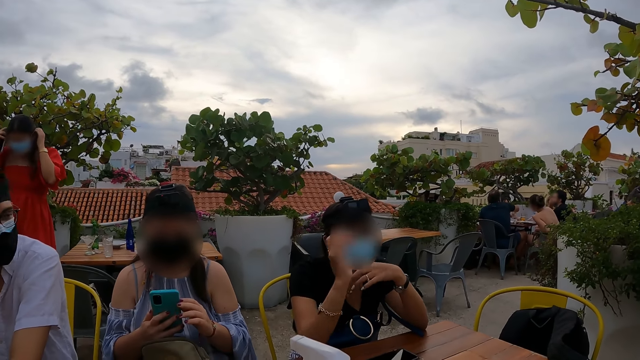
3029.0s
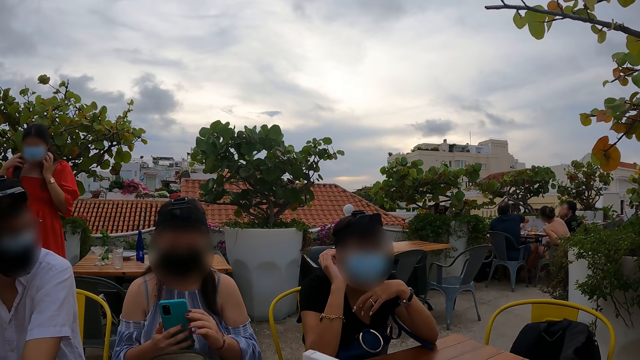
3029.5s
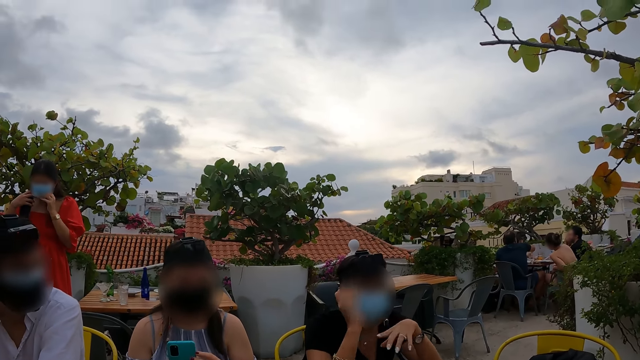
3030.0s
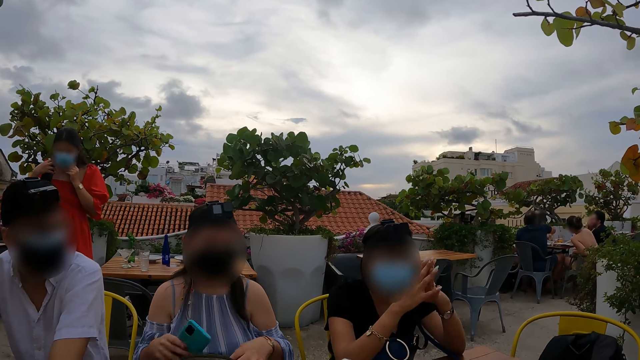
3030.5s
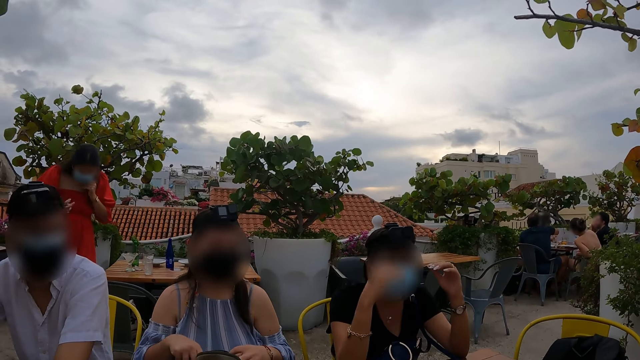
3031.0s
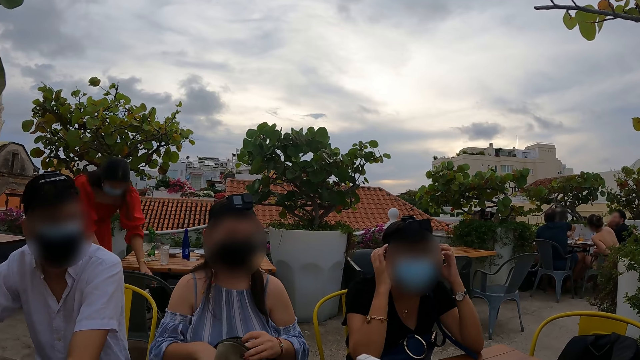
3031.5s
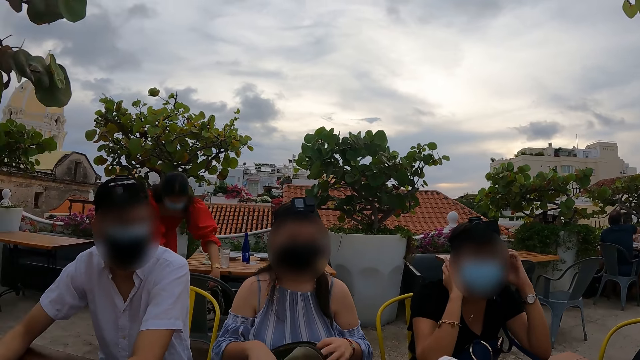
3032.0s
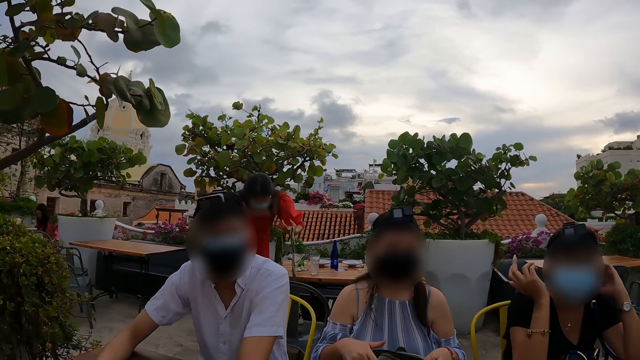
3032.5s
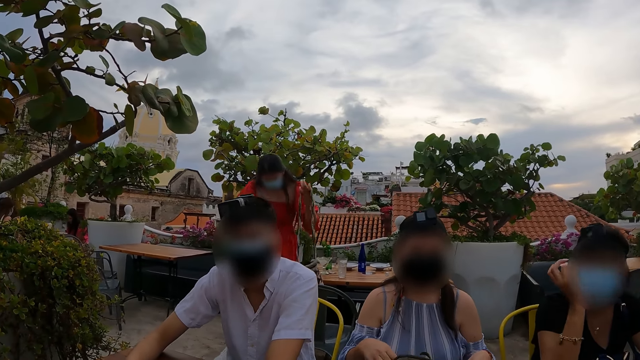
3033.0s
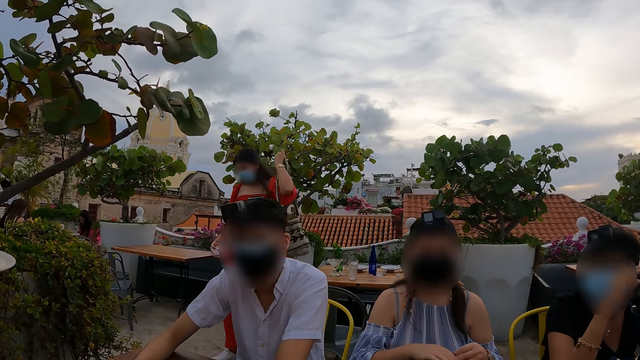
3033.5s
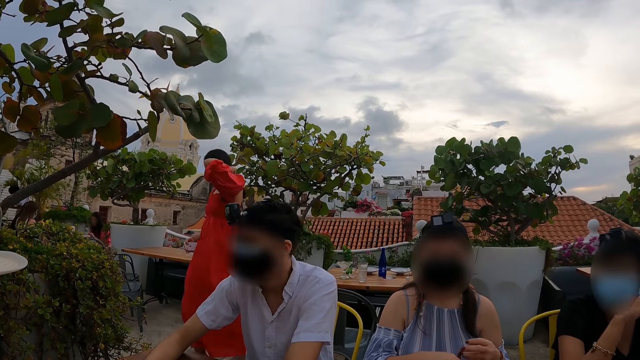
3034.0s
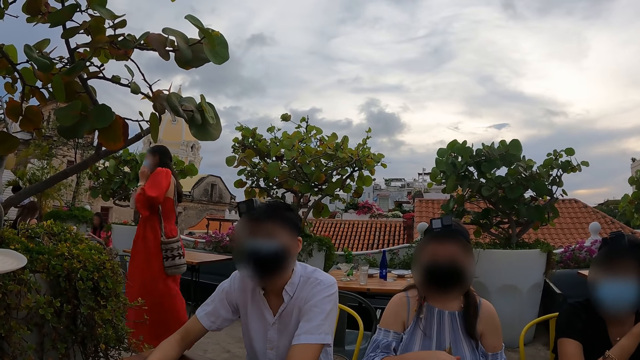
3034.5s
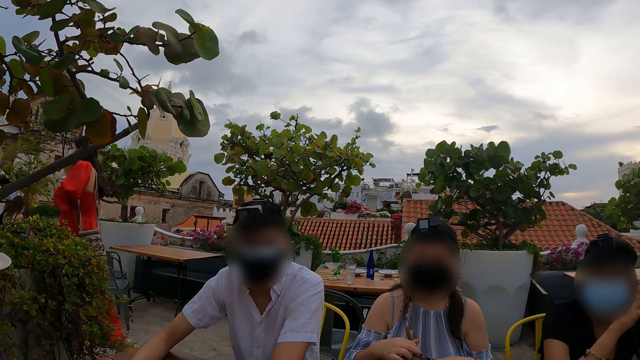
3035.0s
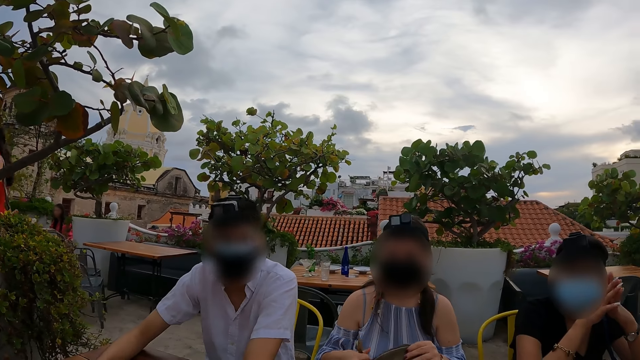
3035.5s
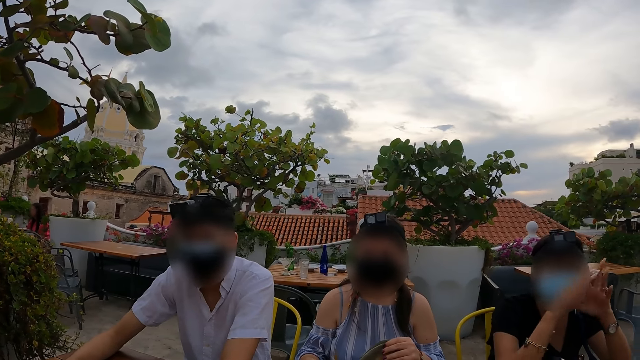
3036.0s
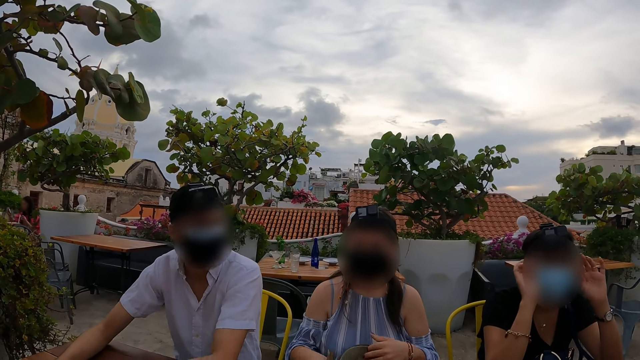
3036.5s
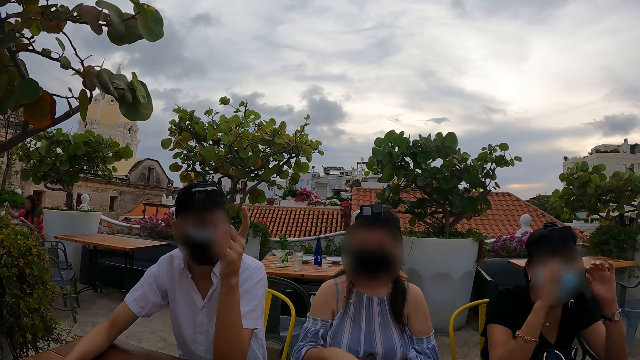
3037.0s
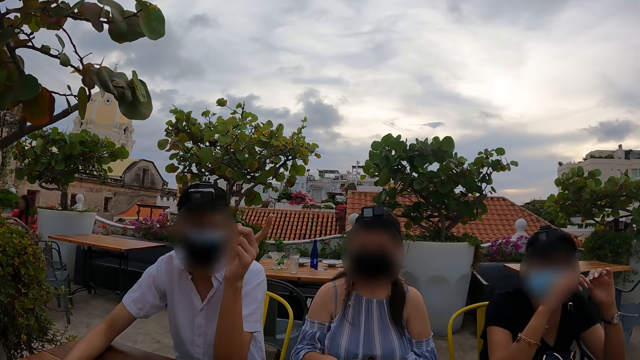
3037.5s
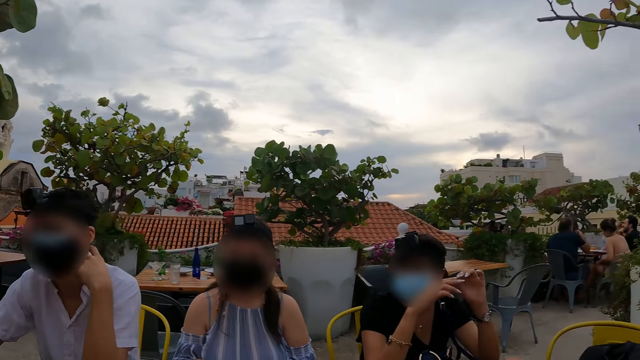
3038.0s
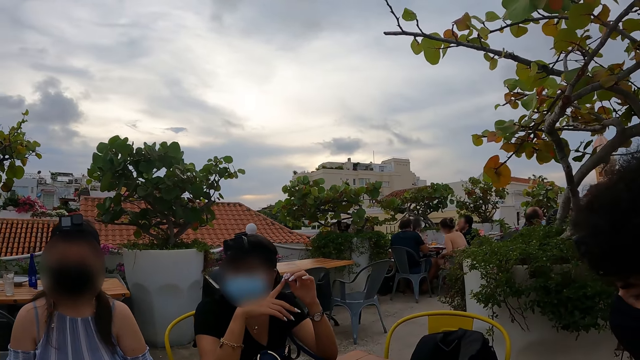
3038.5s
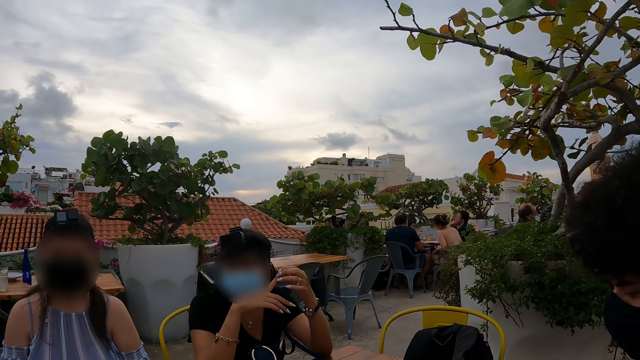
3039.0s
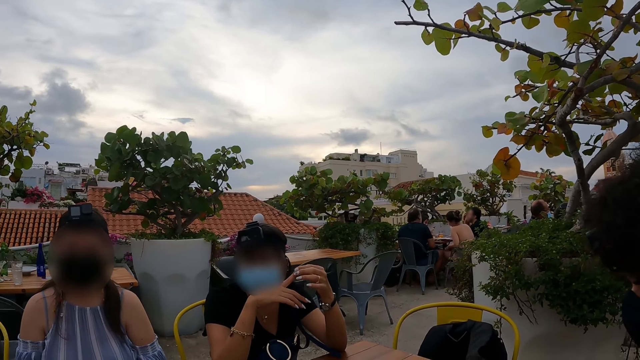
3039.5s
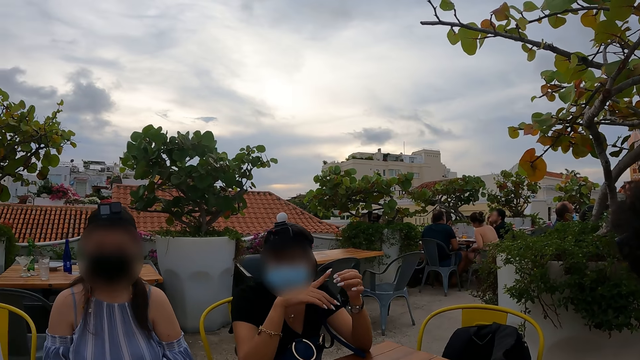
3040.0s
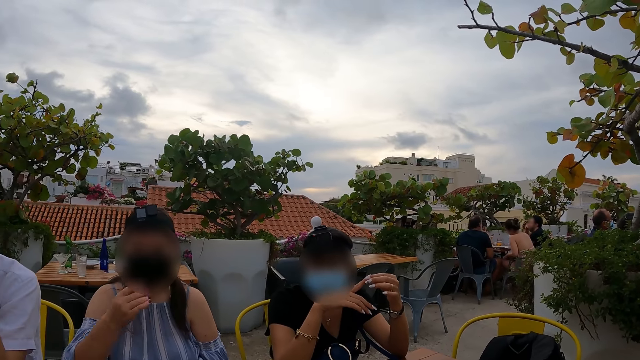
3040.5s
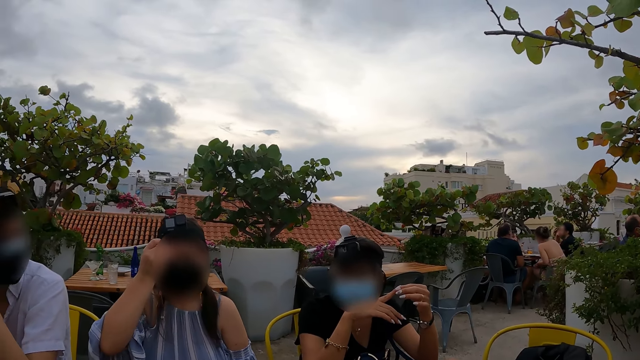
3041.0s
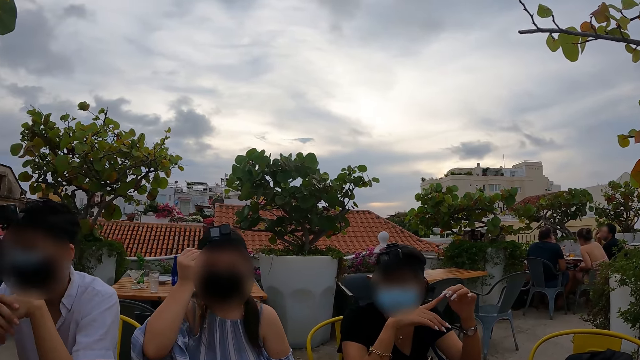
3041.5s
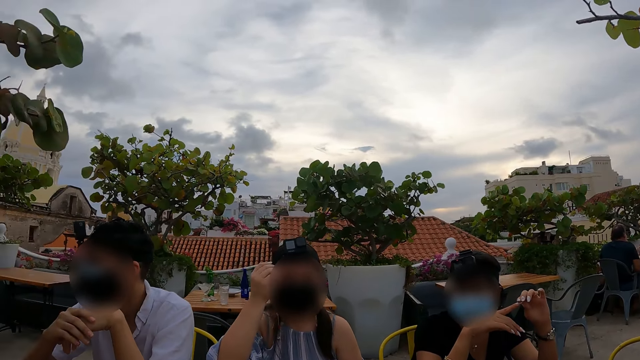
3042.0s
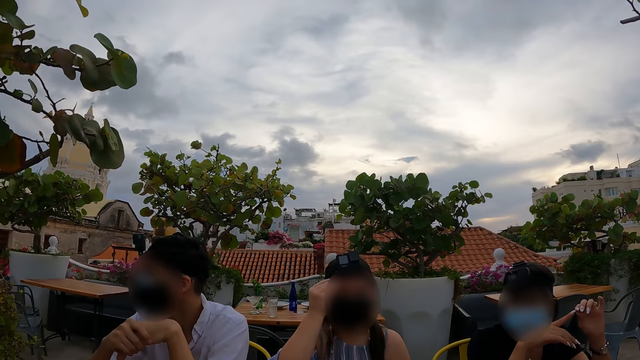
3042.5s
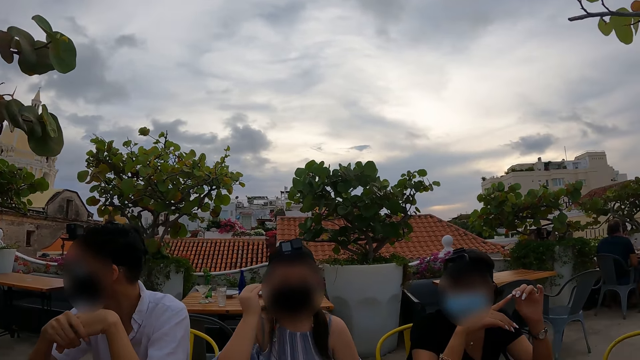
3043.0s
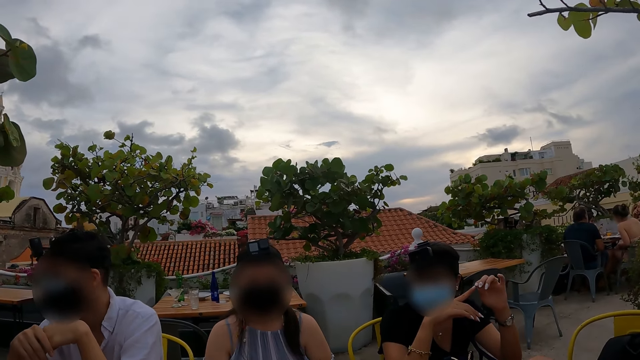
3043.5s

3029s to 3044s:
The camera wearer dials a phone. A woman moves a hand. Another woman puts a phone in a backpack and zips a bag. A man points a finger. The camera wearer looks at a chair. The other woman touches a face with a hand.

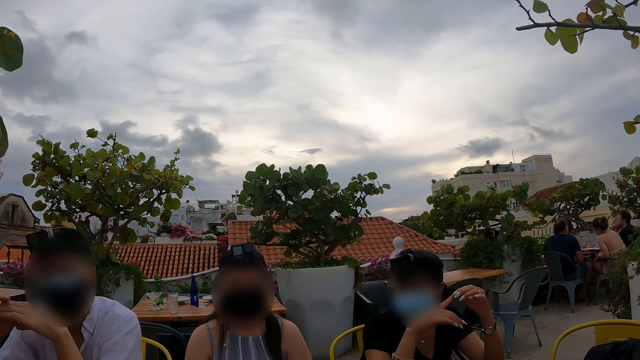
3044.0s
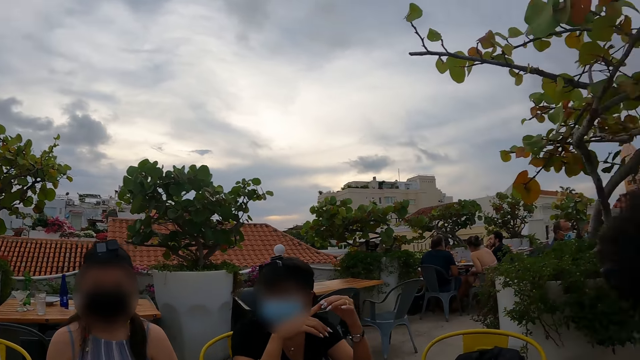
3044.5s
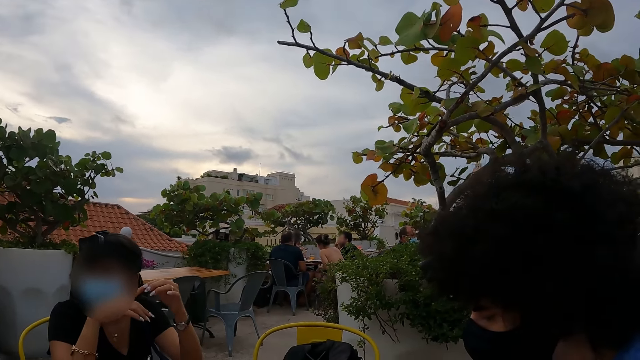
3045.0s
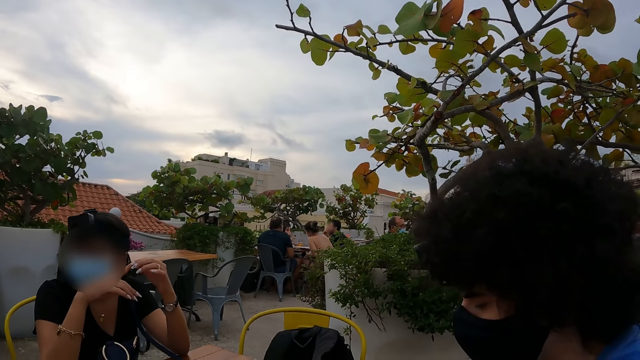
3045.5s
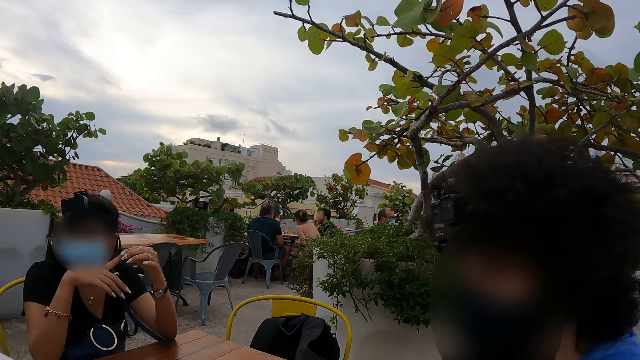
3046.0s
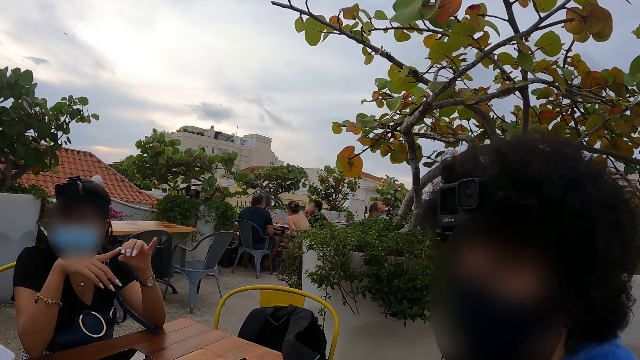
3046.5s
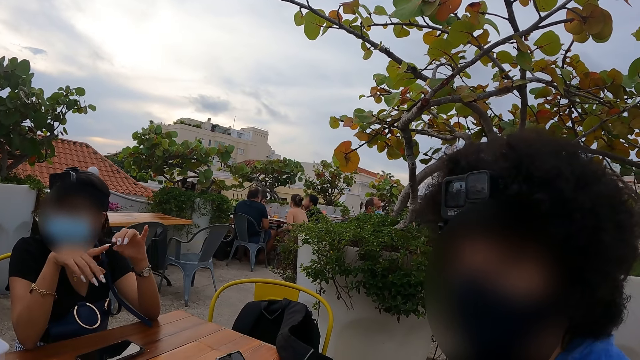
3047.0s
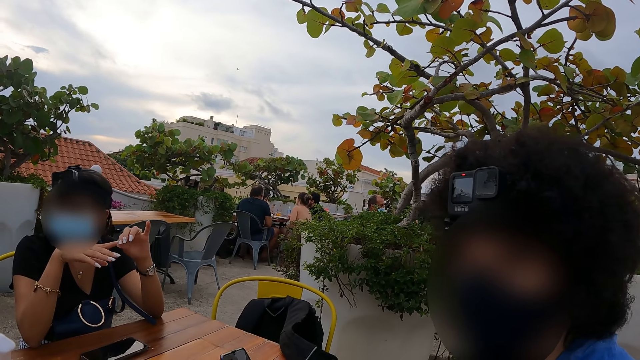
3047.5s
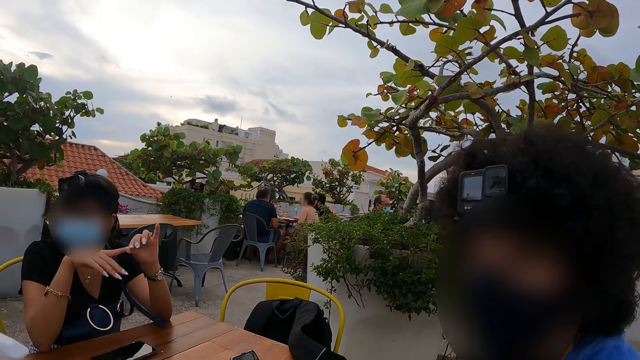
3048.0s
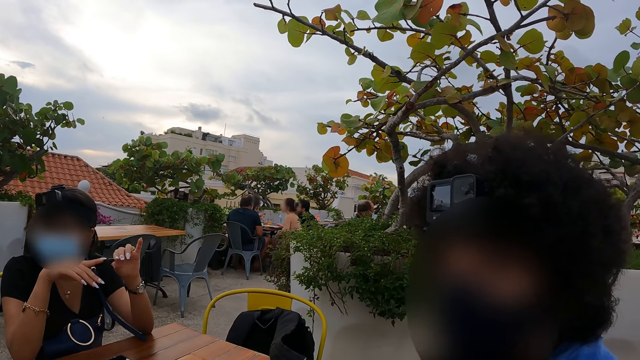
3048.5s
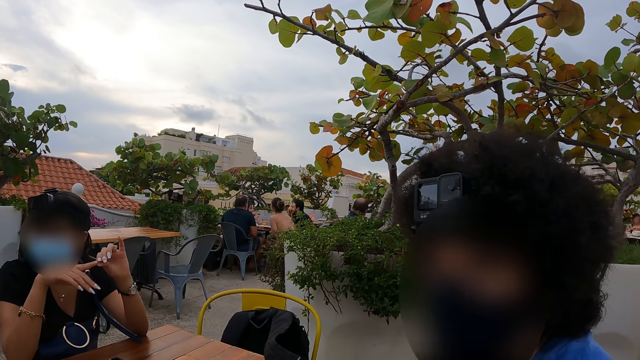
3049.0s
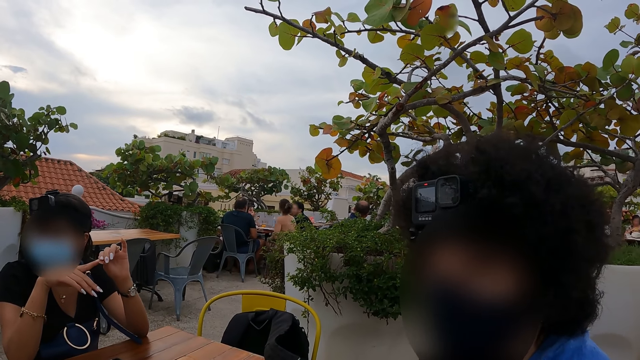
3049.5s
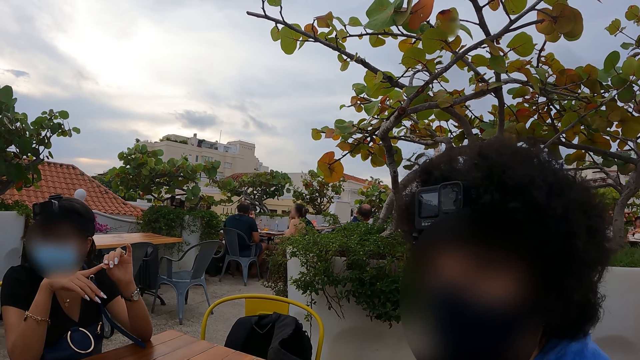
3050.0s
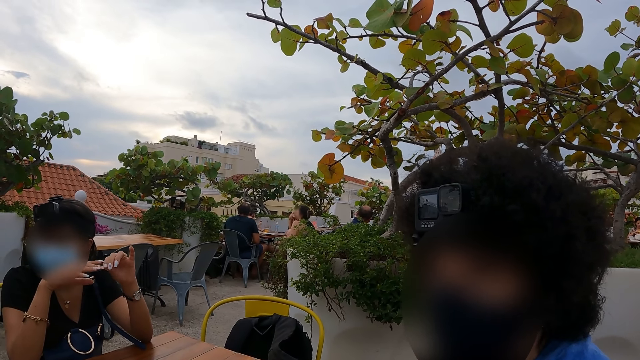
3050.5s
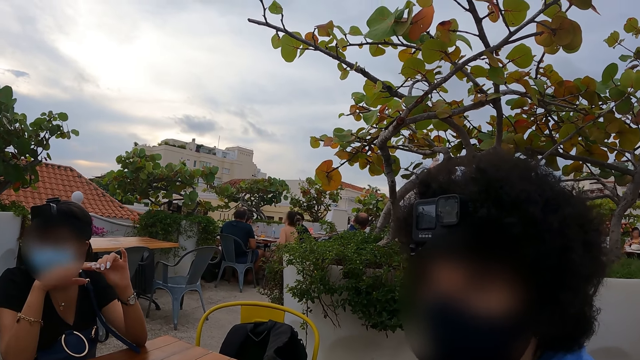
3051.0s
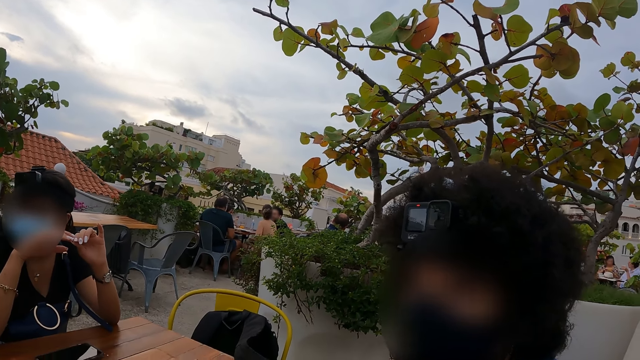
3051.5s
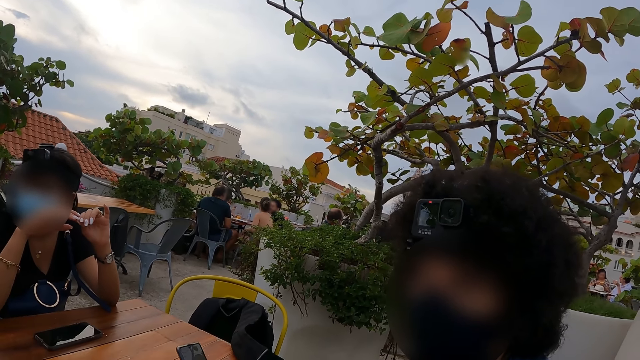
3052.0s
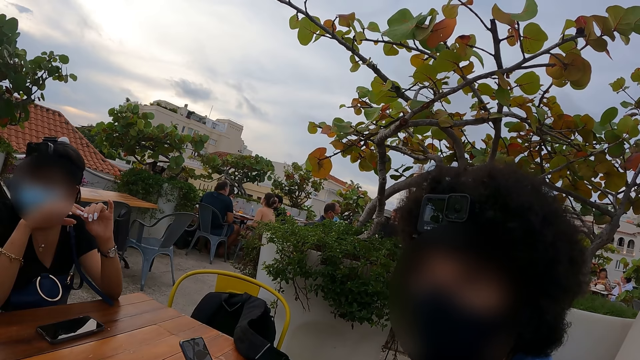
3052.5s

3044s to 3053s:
The camera wearer stares at a man.
